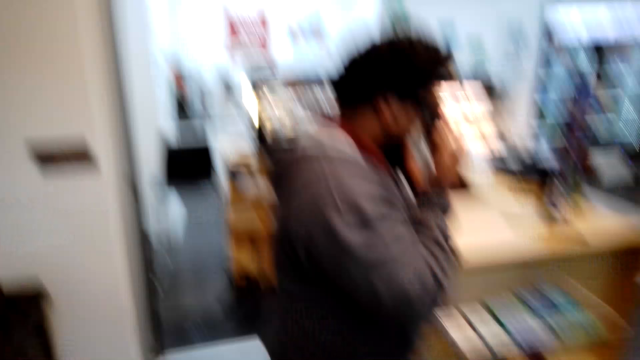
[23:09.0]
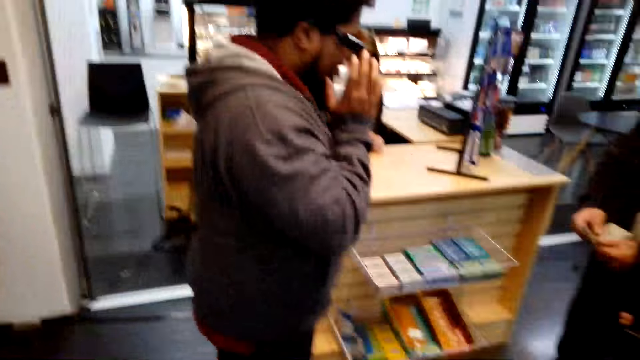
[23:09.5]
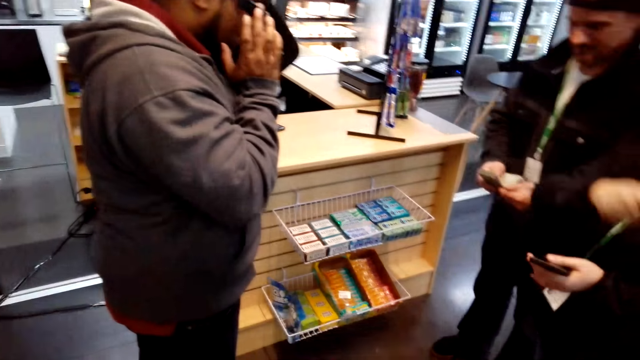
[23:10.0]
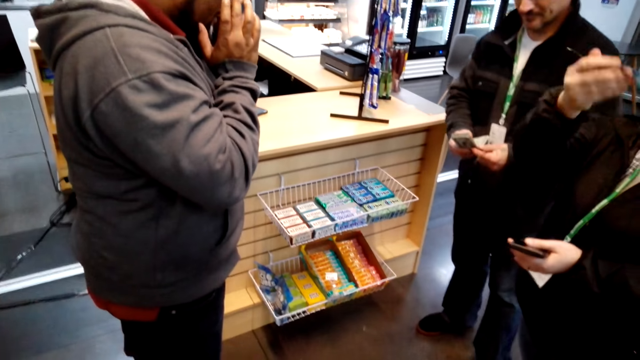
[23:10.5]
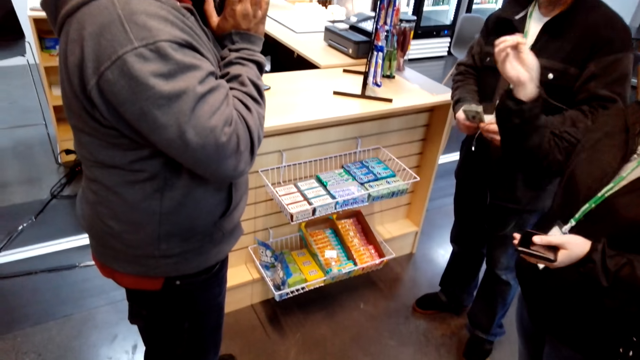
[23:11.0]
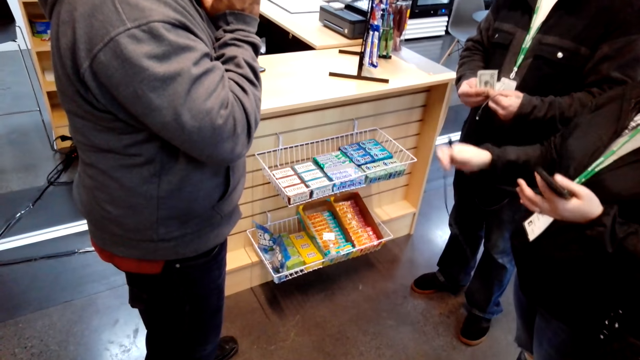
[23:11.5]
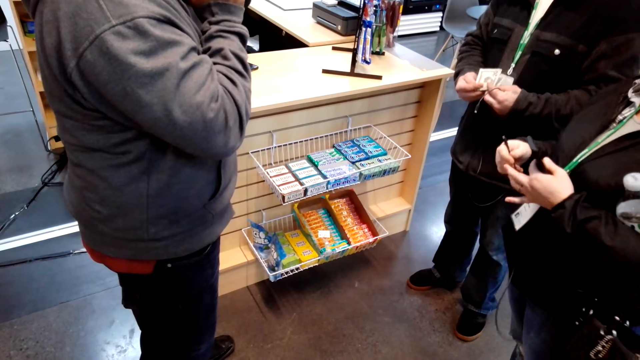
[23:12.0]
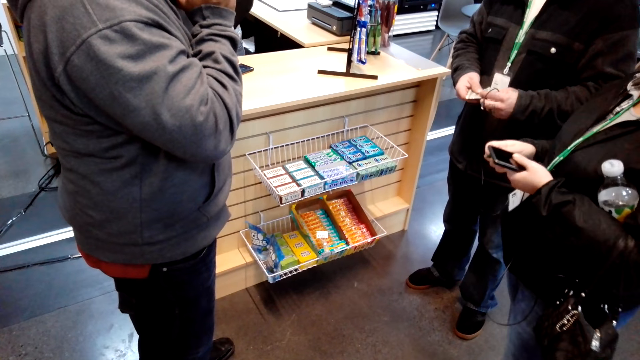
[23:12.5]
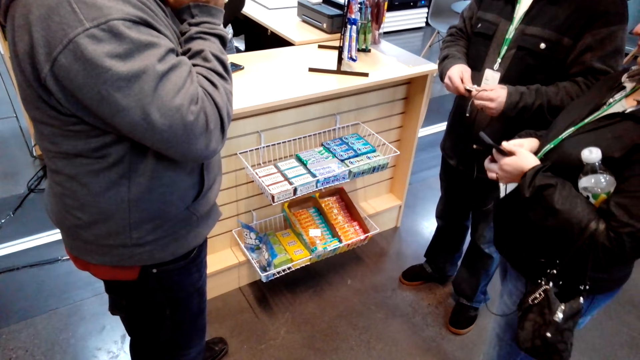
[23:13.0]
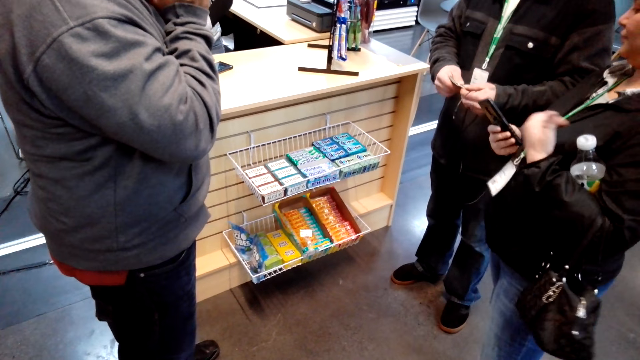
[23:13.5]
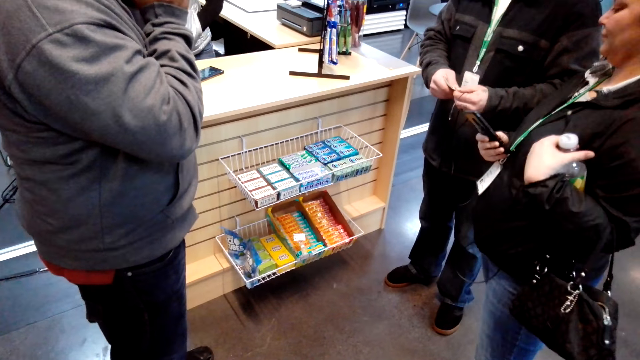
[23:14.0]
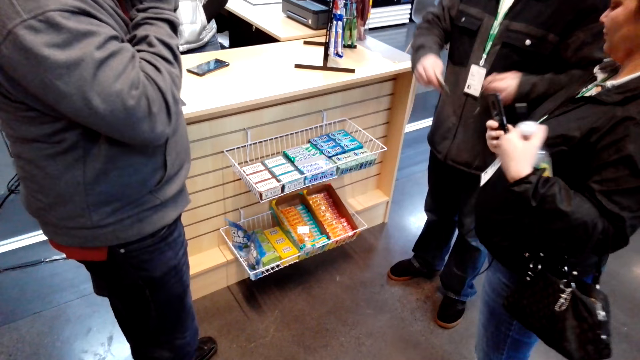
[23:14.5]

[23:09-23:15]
A man holds his hands against his mouth. The camera wearer removes the earphones. Another man holds the money. The first man wears the sunglasses. The camera wearer looks at the money.
